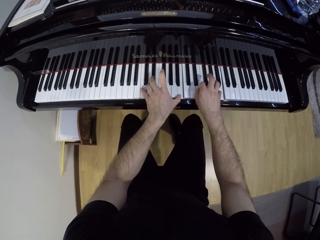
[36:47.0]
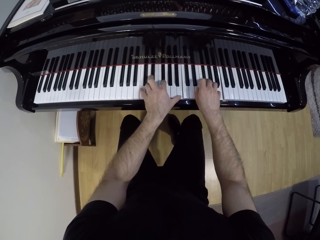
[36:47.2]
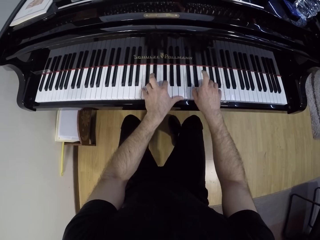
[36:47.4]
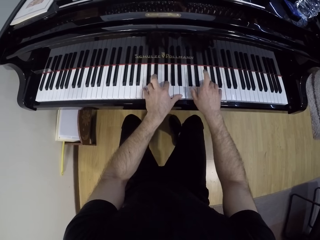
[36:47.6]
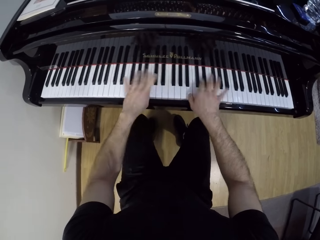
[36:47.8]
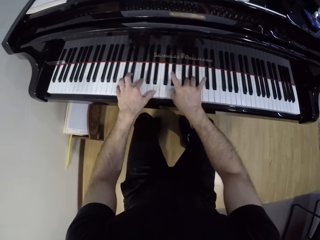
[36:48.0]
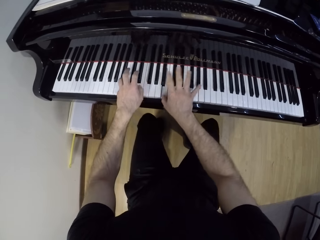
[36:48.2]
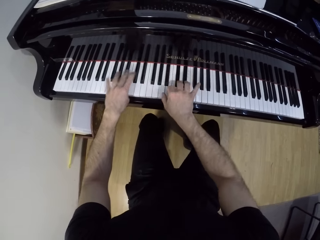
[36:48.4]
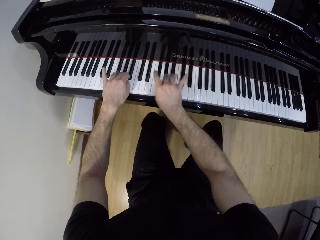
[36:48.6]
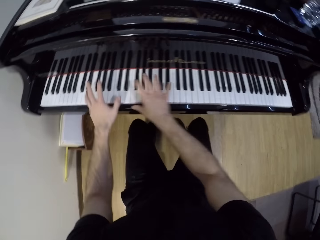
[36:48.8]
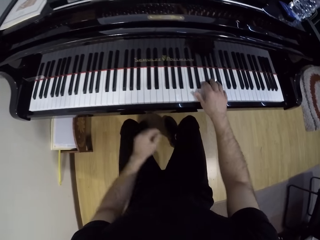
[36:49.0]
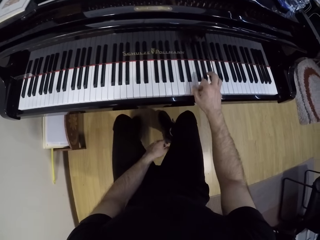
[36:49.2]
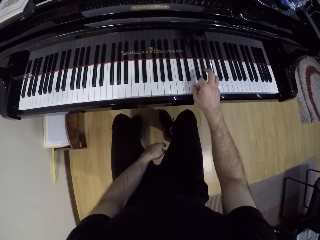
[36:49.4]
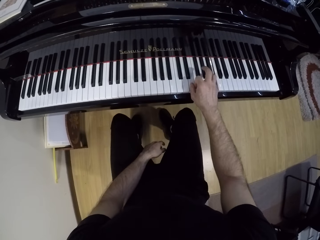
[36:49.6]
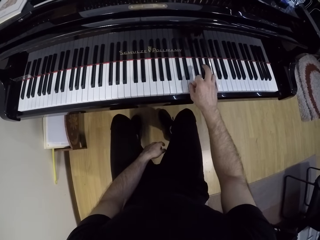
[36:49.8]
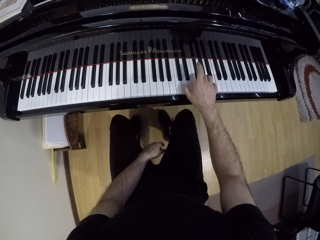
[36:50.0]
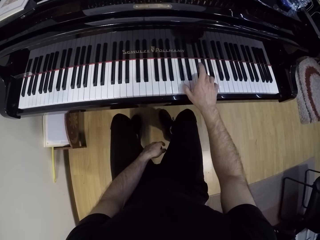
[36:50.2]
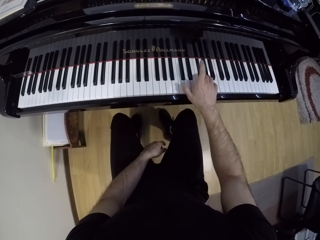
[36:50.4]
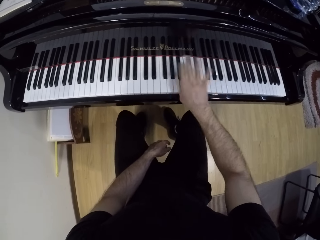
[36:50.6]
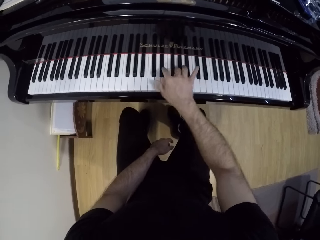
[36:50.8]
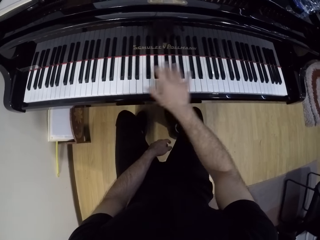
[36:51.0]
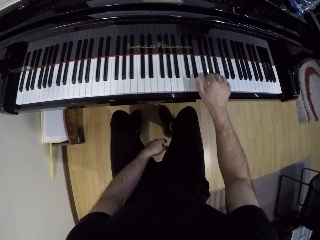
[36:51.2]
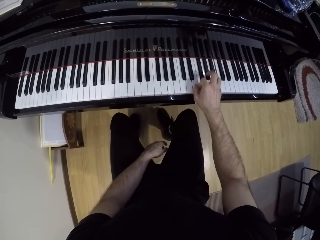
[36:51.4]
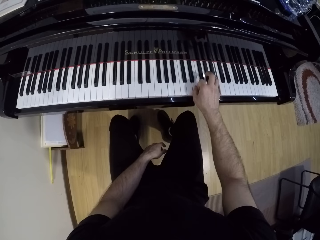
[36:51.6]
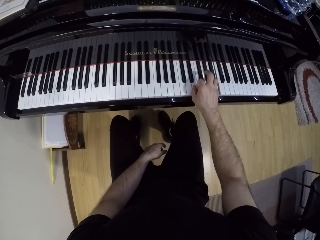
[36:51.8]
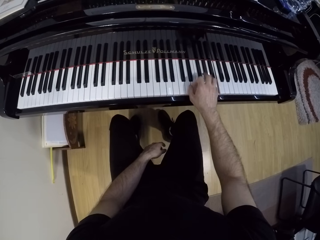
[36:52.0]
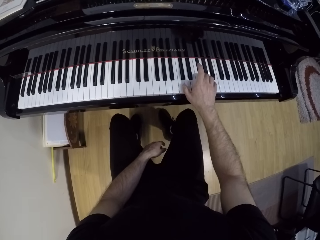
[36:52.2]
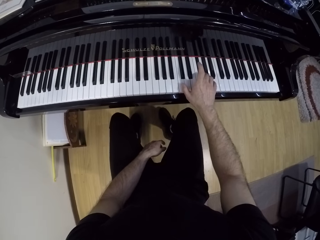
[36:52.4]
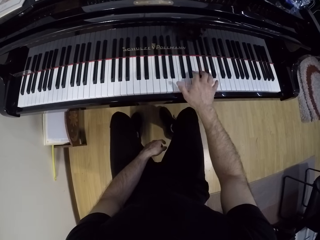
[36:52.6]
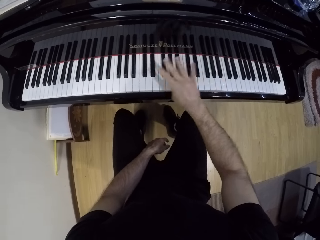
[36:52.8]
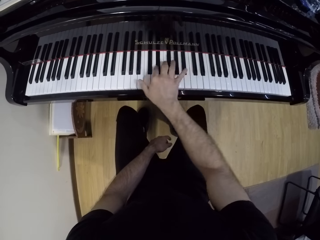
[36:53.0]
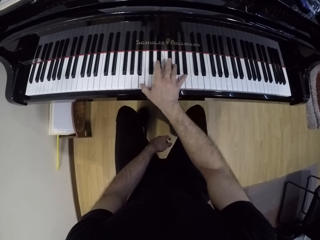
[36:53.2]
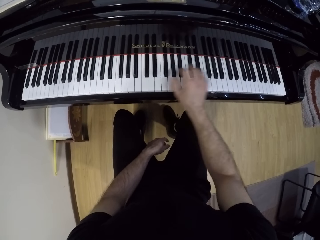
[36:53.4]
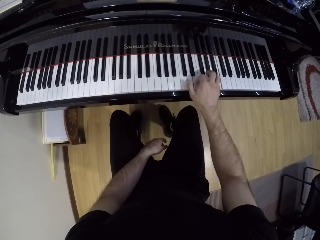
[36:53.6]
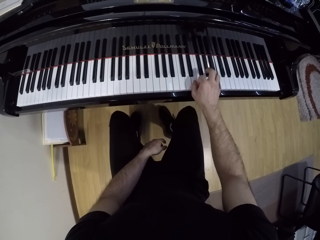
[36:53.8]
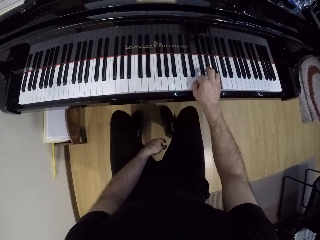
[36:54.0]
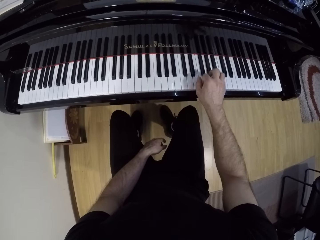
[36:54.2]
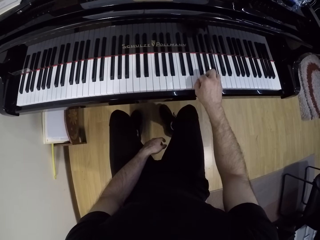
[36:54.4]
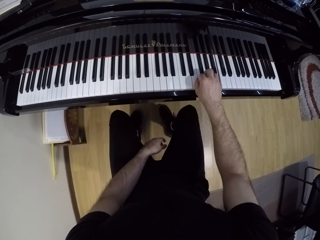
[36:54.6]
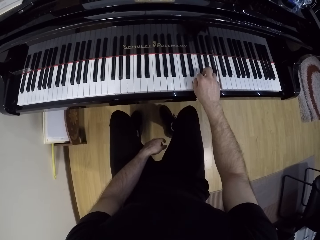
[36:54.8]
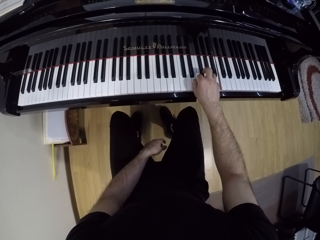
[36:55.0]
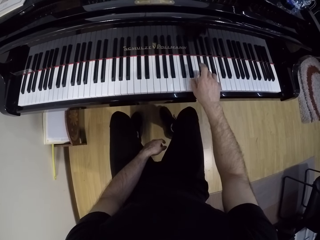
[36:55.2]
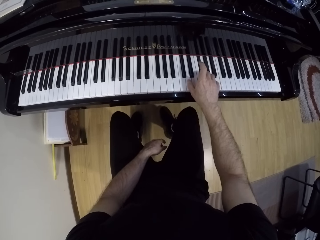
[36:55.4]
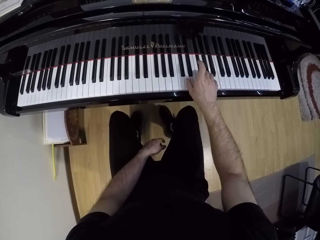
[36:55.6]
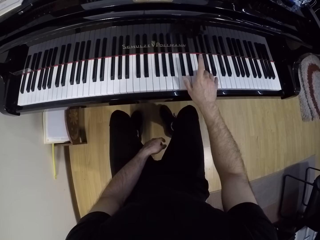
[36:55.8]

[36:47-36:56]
The camera wearer removes his left hand from the piano. He plays the piano with his right hand. He lowers his left hand.

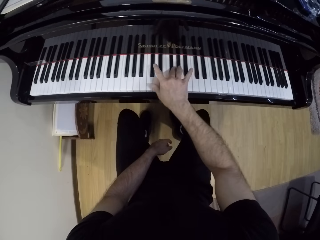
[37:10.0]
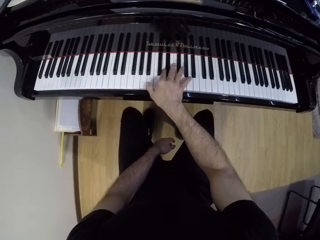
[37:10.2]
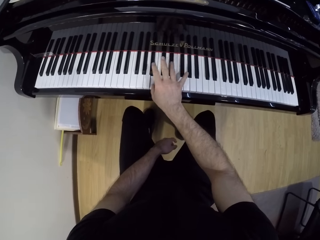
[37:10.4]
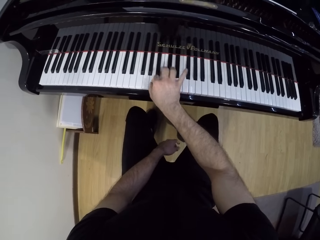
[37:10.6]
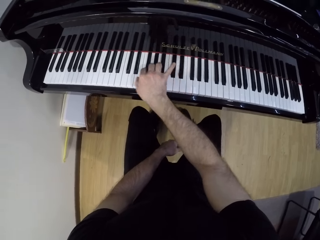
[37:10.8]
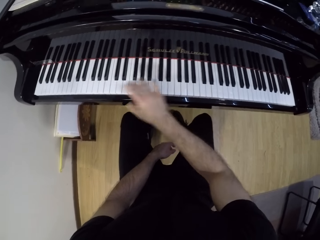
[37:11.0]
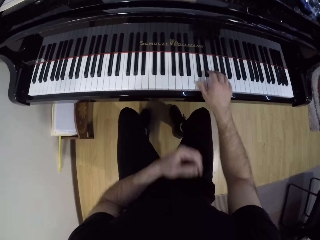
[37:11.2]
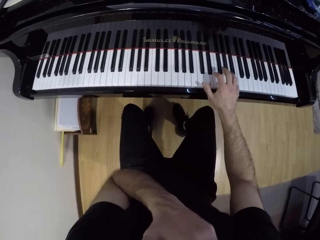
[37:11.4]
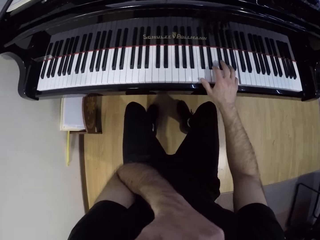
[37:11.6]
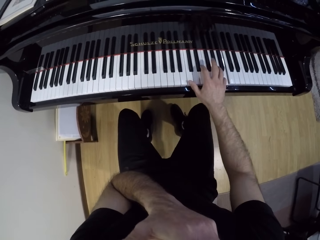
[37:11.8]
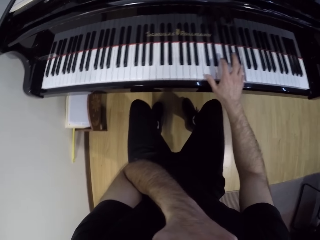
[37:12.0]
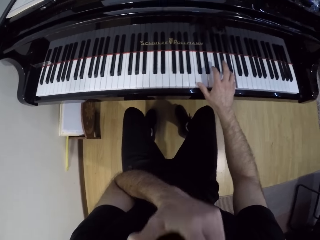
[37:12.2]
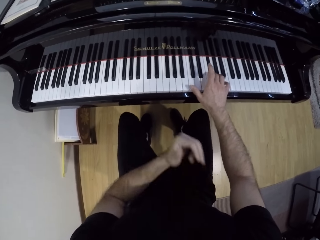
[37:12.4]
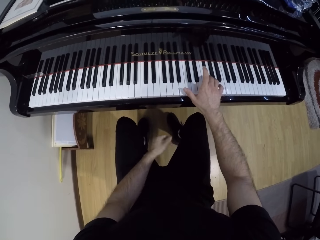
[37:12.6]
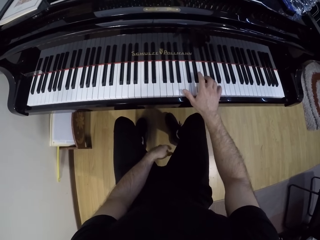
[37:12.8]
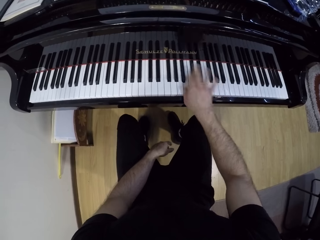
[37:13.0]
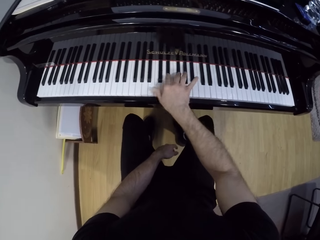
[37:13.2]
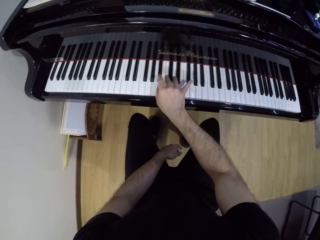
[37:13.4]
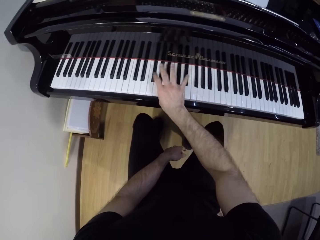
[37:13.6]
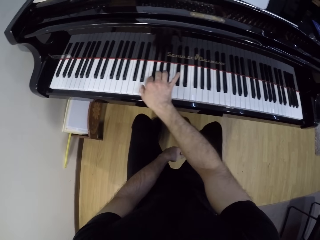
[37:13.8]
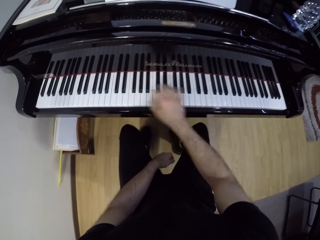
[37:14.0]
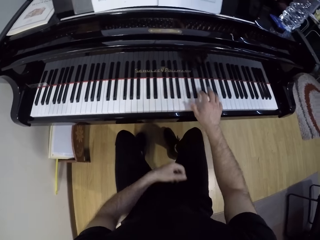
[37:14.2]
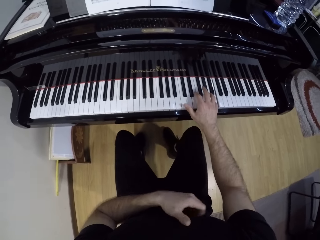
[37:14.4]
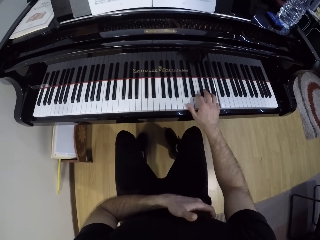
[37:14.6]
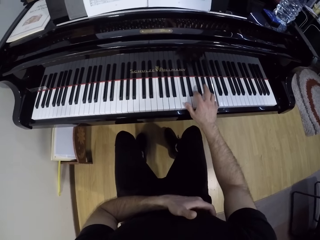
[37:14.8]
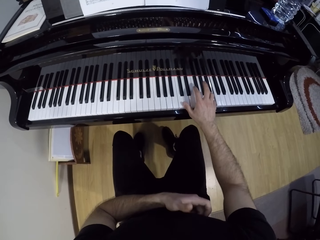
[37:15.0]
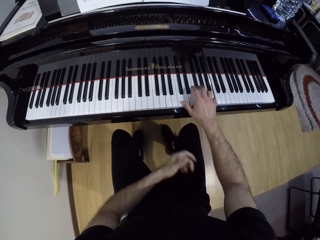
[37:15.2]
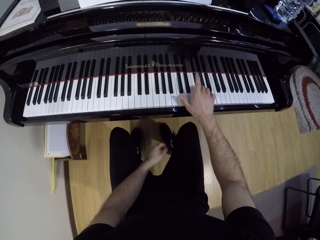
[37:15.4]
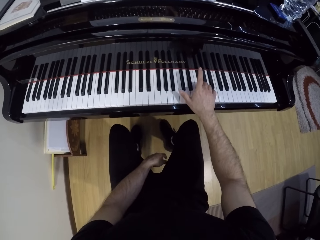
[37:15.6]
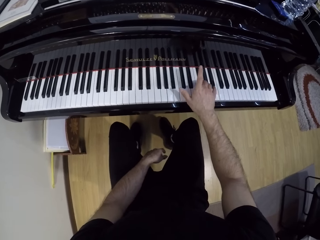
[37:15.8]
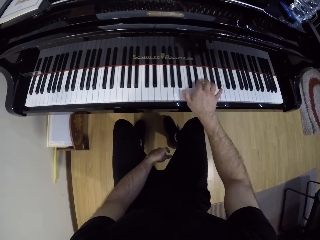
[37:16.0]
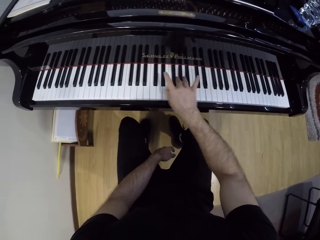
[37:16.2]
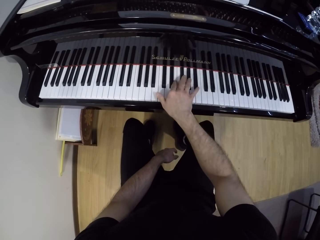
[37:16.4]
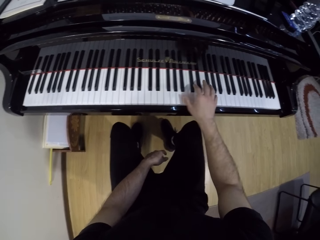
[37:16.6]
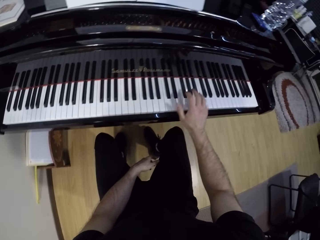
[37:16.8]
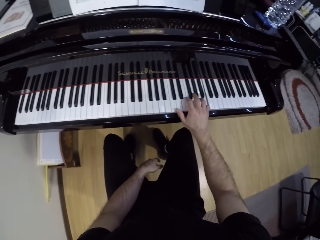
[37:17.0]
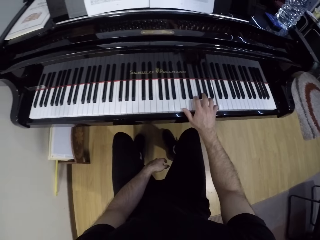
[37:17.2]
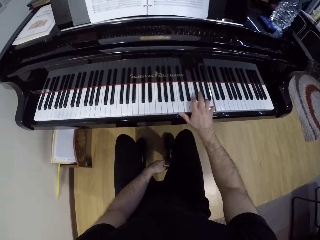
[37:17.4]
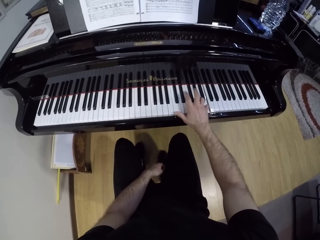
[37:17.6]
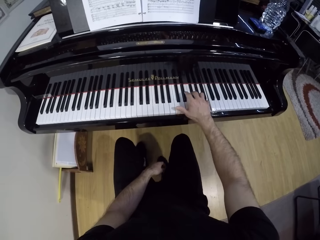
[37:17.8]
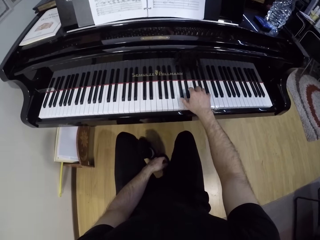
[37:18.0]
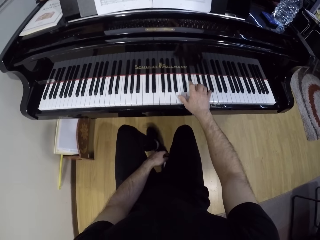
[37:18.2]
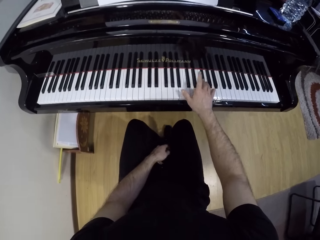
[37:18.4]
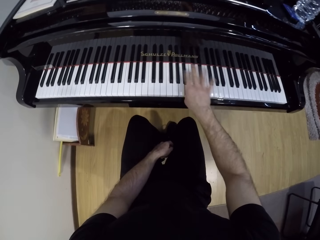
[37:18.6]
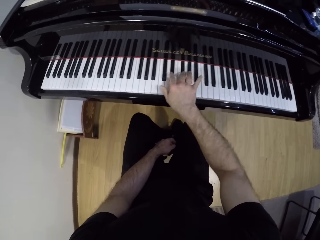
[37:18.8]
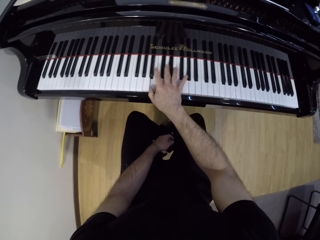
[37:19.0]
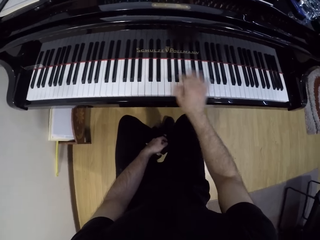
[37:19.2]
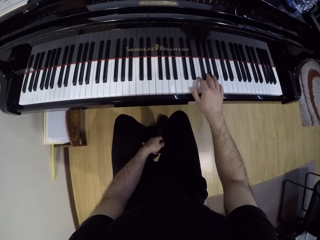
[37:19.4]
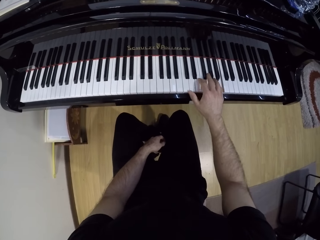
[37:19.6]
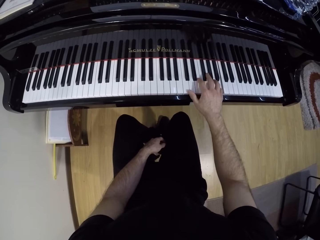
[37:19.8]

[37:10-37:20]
The camera wearer raises his left hand. He plays the piano with his right hand. He lowers his left hand. He scratches his body with his left hand.
